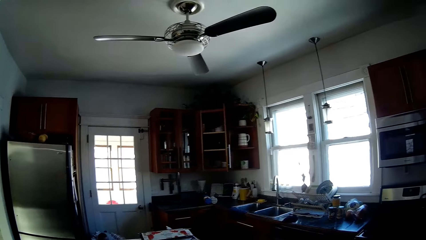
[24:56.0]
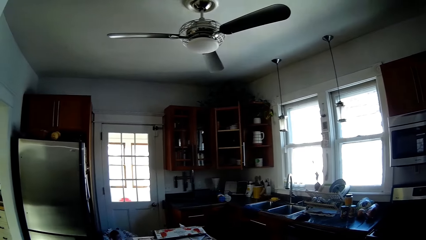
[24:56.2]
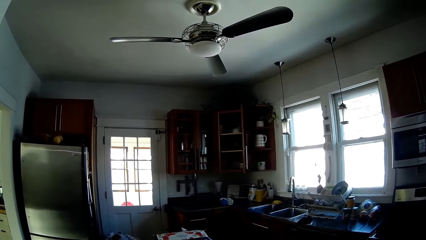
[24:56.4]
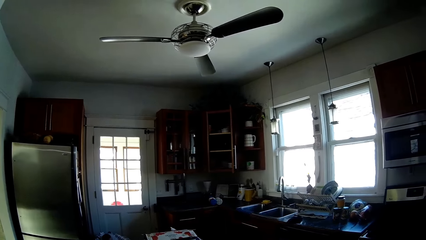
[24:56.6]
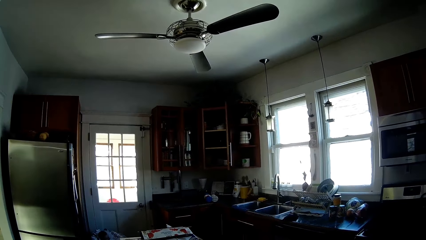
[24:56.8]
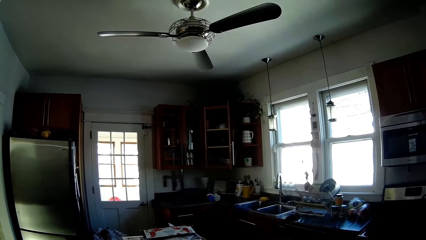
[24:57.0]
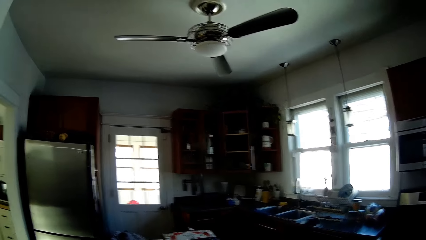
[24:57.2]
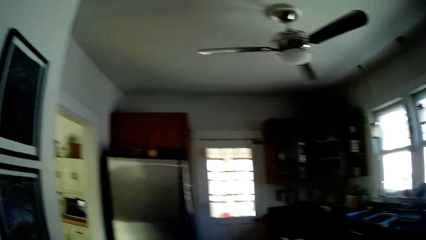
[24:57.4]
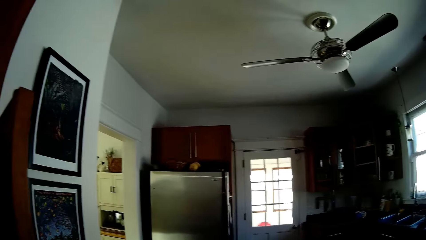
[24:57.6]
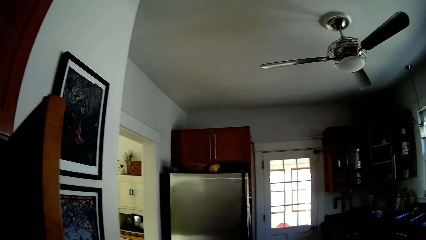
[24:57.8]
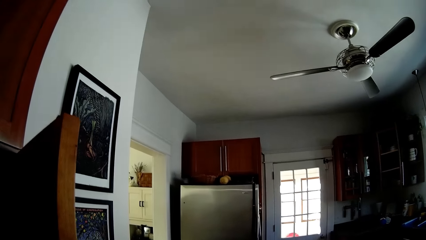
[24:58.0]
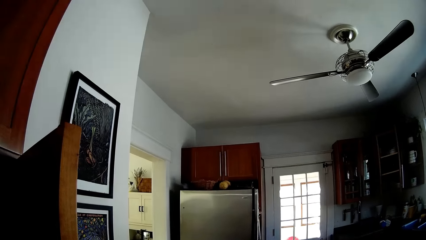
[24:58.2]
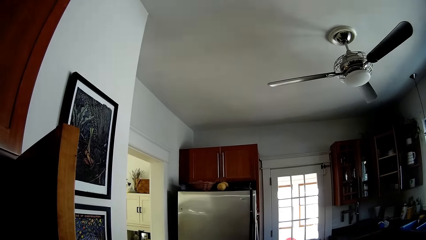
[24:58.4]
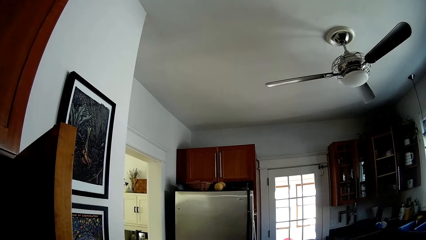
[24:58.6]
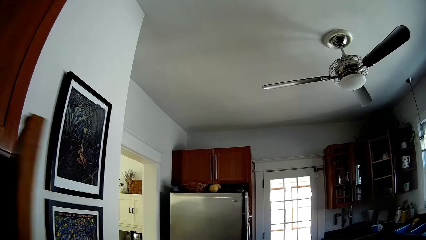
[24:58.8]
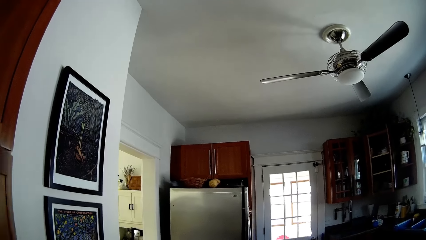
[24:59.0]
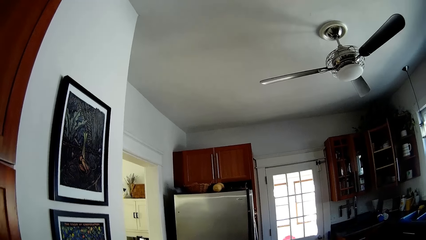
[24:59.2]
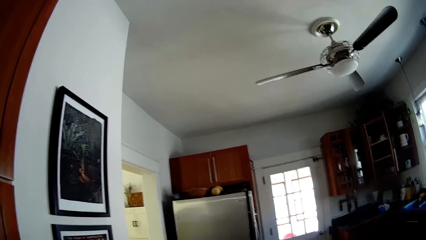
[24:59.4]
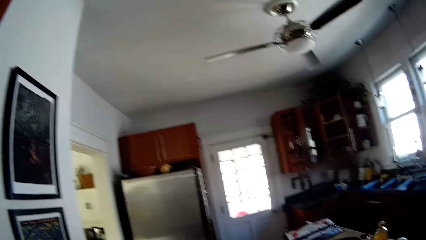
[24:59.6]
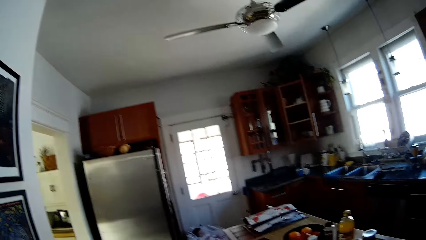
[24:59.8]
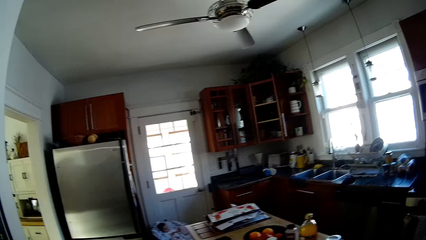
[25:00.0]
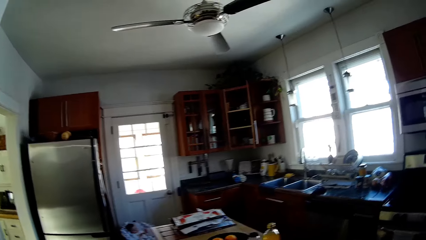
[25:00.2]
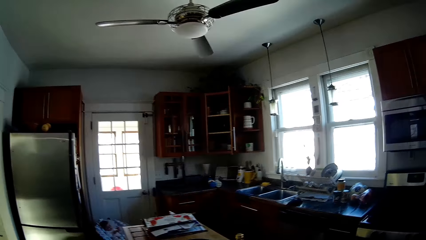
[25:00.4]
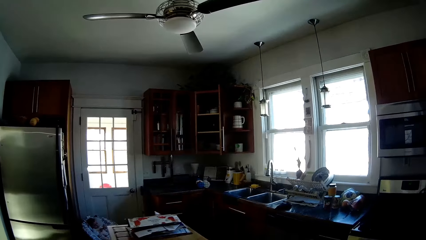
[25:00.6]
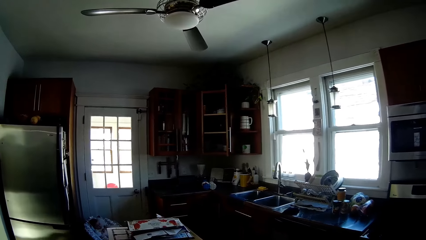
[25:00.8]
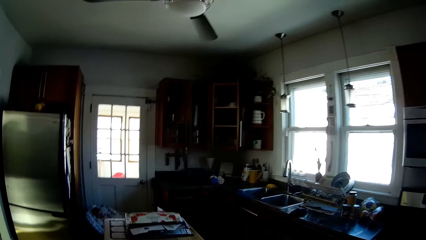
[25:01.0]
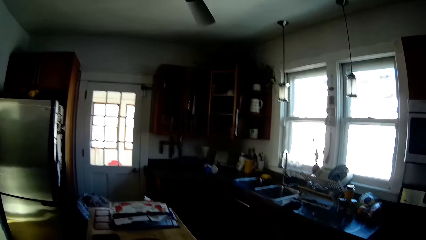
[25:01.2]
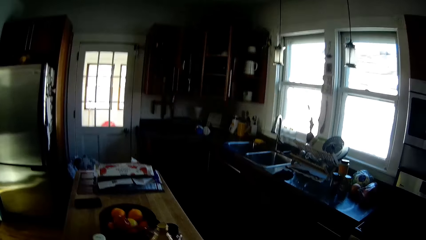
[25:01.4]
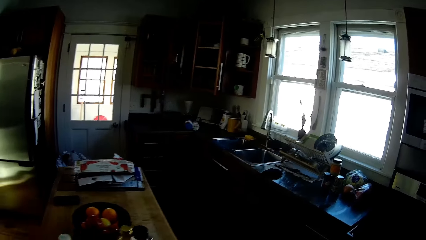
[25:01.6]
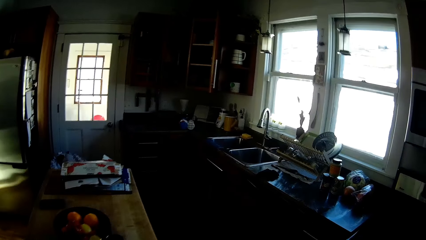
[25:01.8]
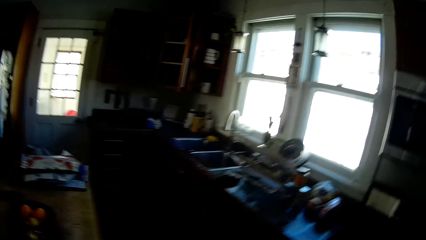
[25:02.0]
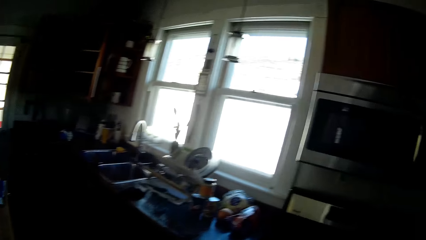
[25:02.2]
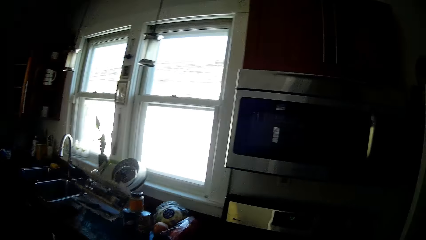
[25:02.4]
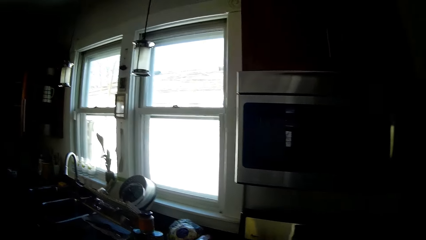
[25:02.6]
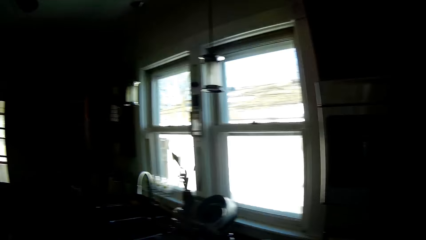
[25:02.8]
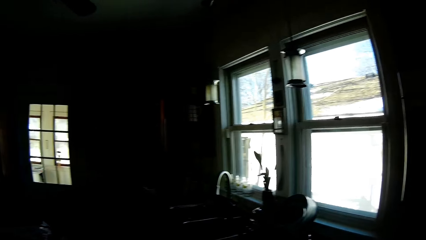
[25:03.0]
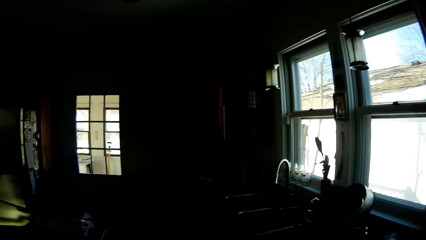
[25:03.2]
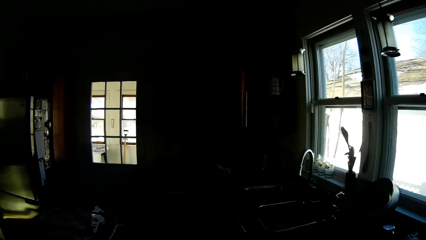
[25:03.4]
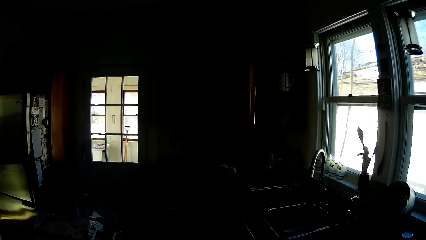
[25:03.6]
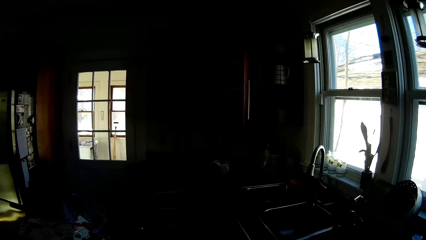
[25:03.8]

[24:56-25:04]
The camera wearer closes the cupboard with her left hand.

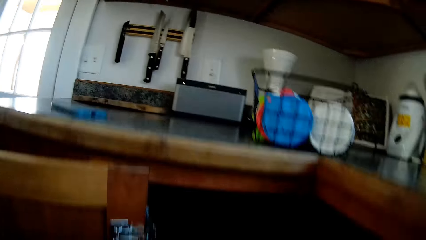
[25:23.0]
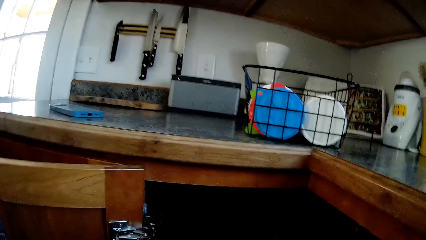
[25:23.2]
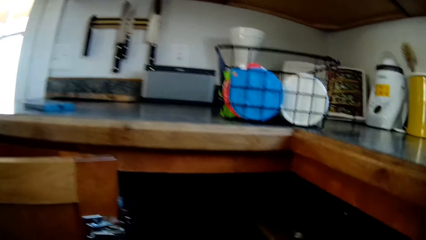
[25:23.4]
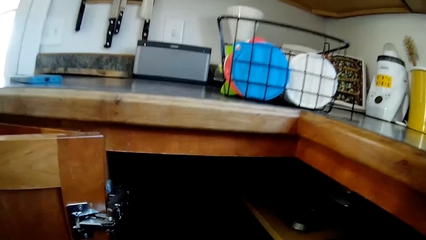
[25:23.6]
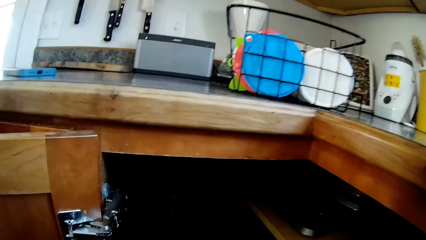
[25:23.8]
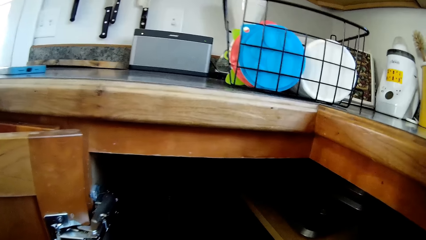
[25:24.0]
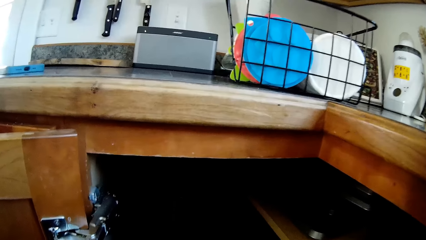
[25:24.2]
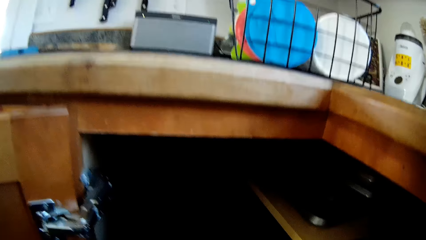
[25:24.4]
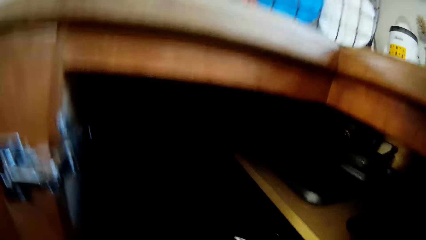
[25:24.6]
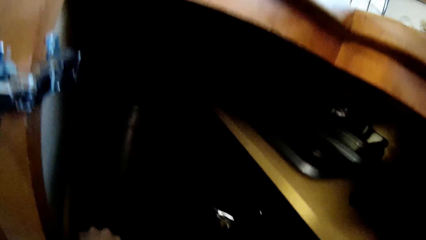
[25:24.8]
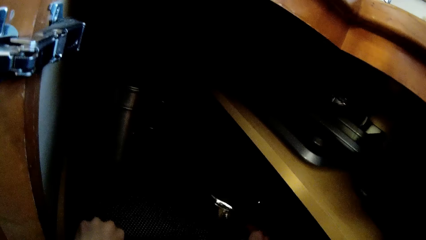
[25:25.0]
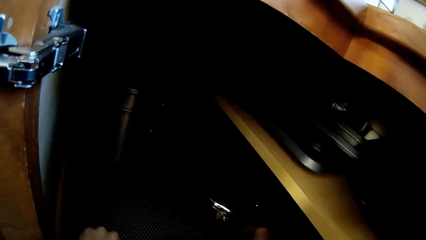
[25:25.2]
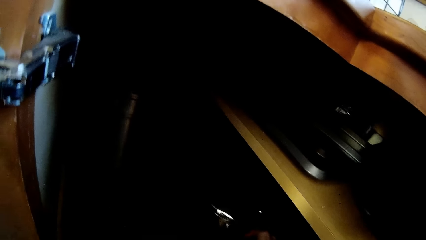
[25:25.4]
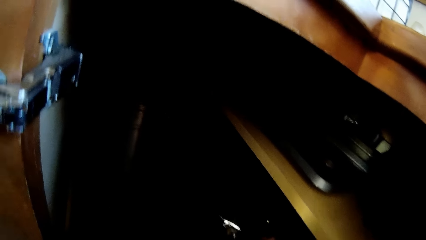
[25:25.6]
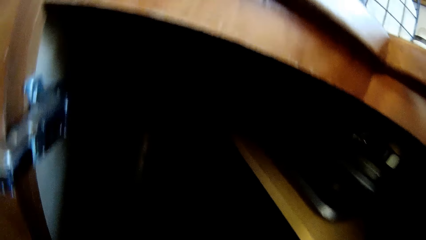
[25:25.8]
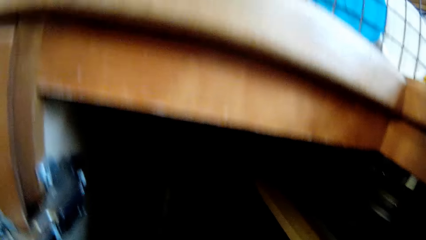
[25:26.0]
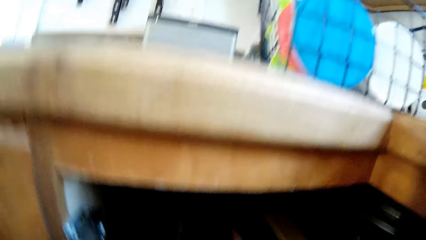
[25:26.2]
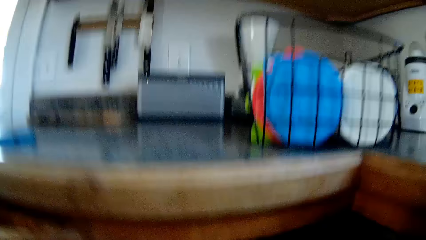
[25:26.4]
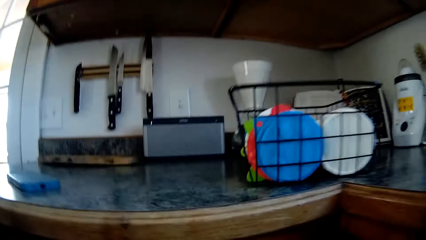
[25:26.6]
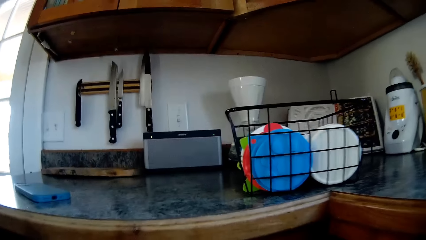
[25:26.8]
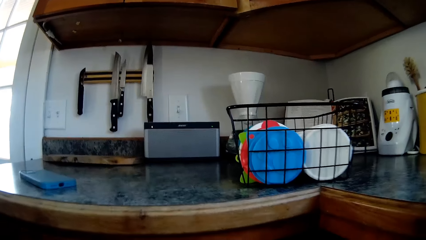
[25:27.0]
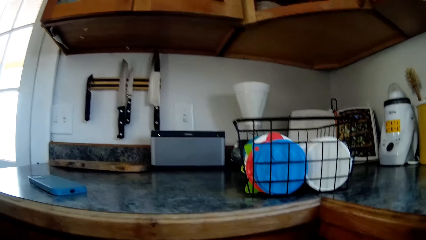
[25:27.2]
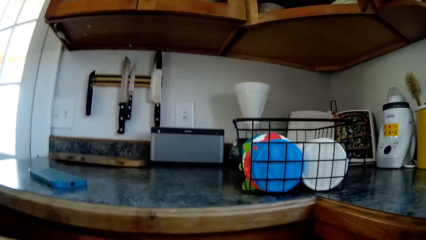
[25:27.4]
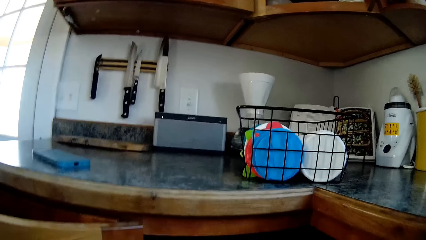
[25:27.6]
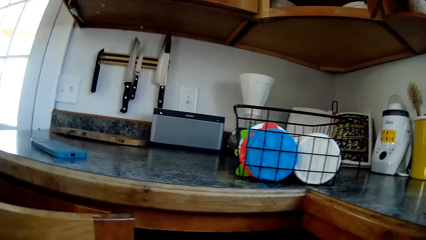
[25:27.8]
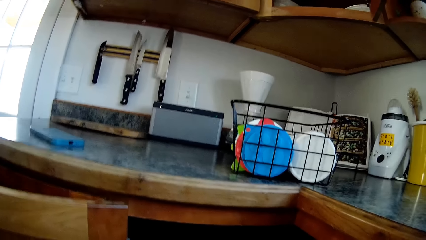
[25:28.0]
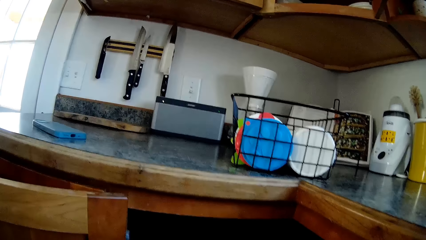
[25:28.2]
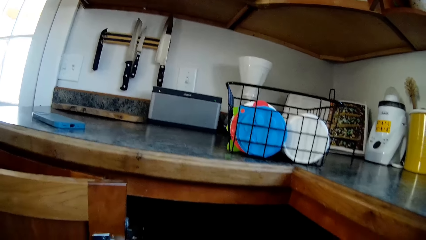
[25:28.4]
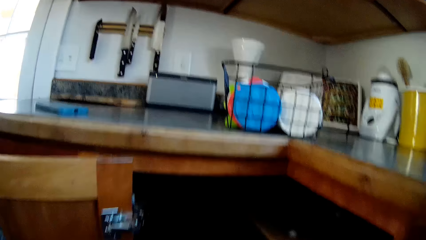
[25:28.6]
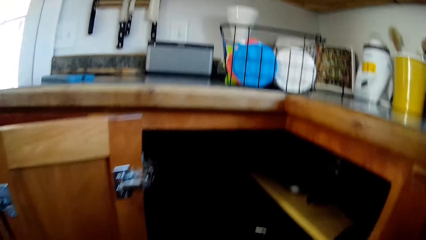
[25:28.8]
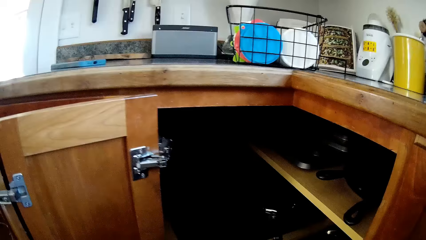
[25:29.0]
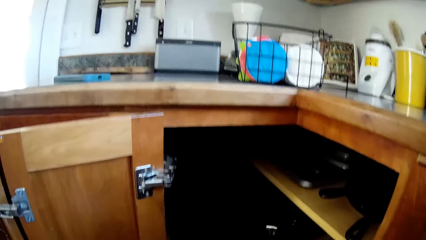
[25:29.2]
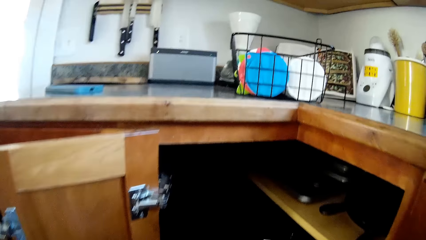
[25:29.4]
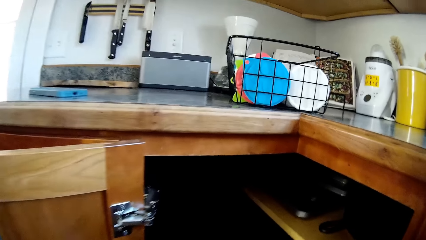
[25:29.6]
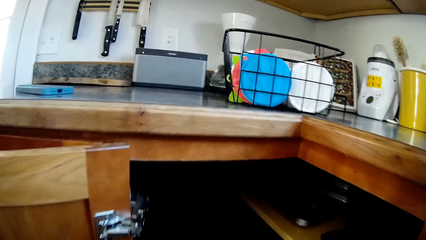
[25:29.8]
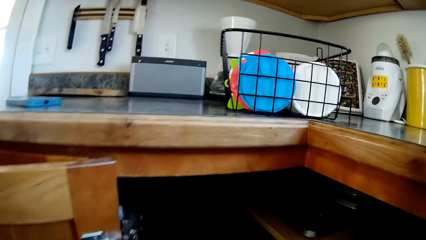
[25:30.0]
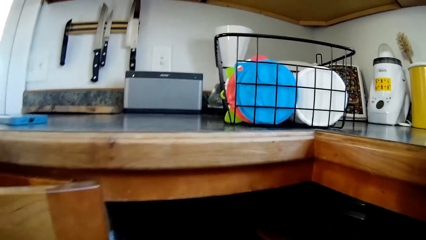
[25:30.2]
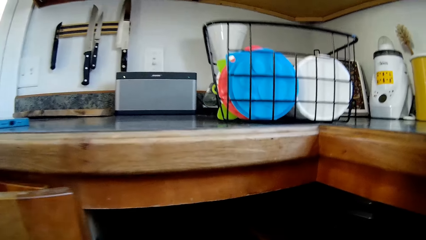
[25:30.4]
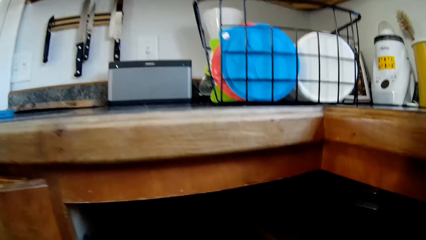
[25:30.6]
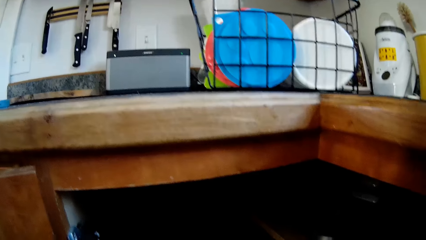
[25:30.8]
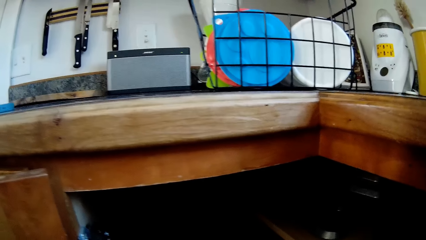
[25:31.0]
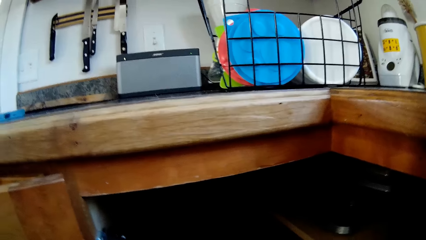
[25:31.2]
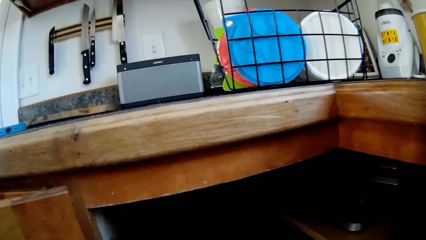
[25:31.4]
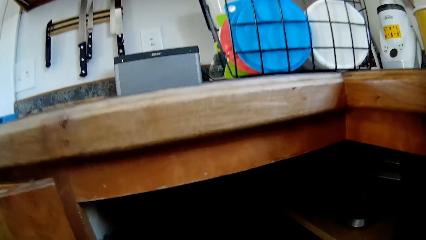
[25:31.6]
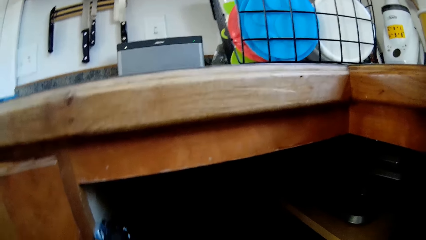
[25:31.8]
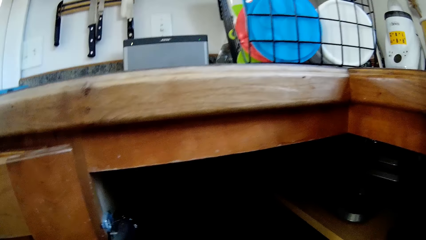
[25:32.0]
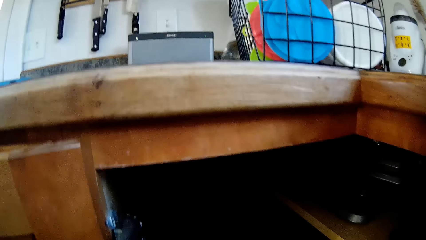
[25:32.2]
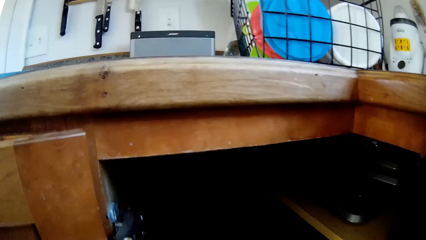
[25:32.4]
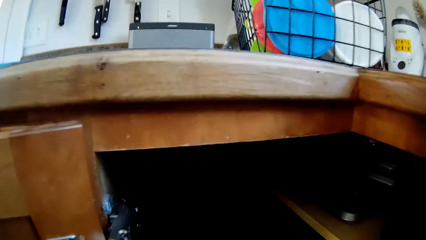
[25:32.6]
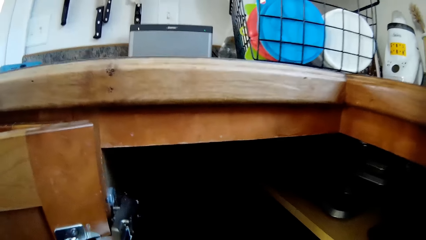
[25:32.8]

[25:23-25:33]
The camera wearer adjusts a kitchen cabinet liner with both hands.
